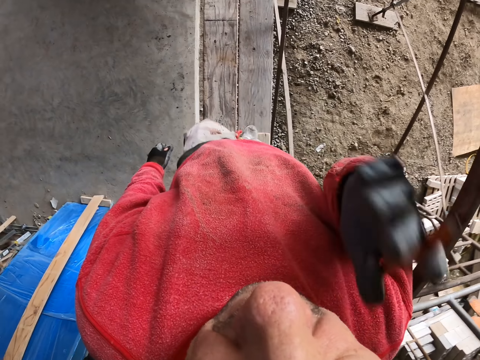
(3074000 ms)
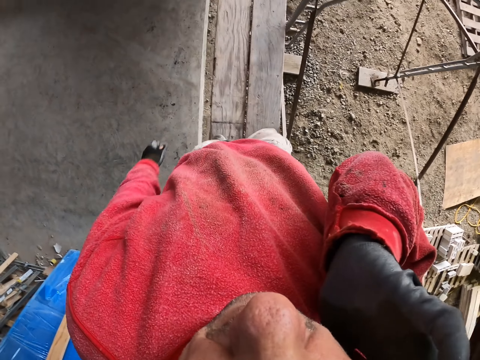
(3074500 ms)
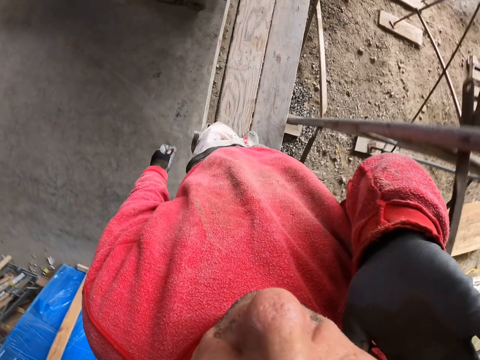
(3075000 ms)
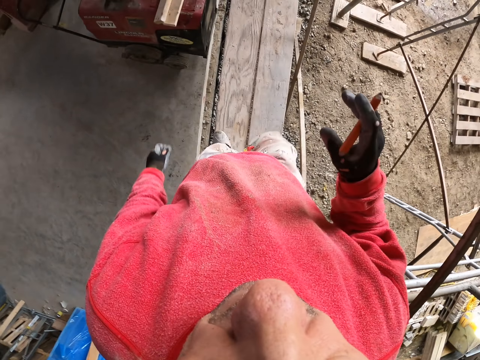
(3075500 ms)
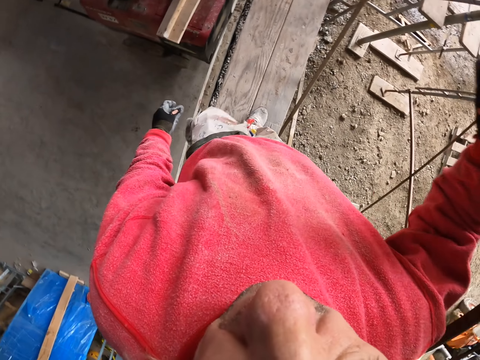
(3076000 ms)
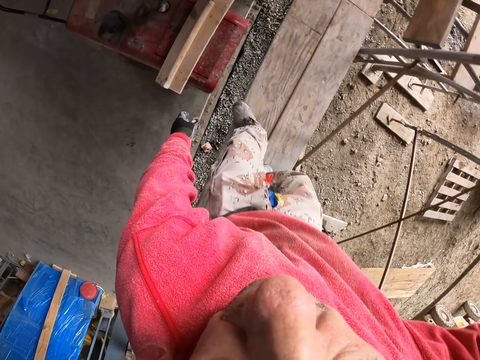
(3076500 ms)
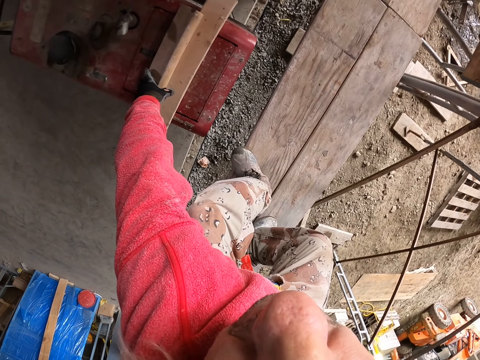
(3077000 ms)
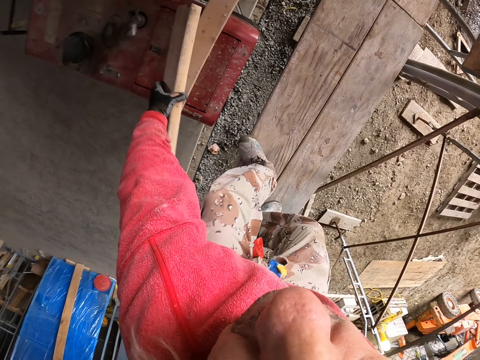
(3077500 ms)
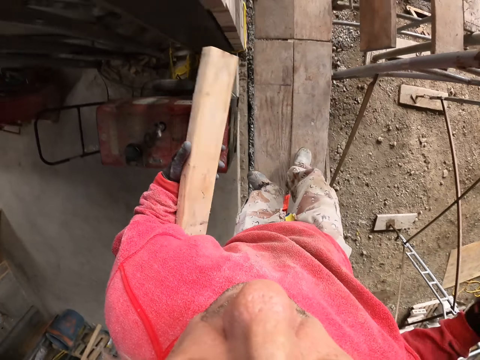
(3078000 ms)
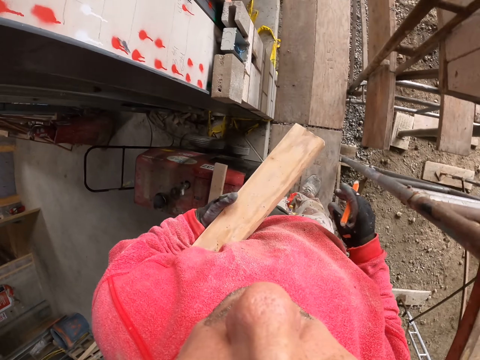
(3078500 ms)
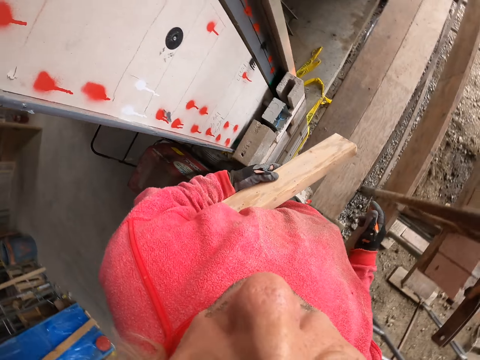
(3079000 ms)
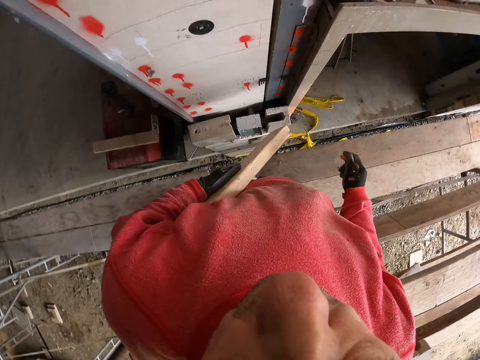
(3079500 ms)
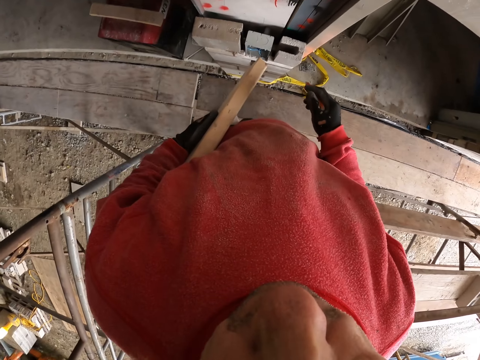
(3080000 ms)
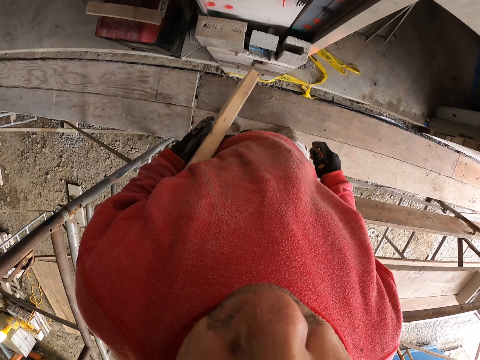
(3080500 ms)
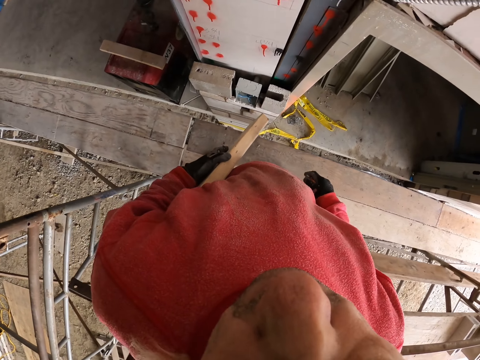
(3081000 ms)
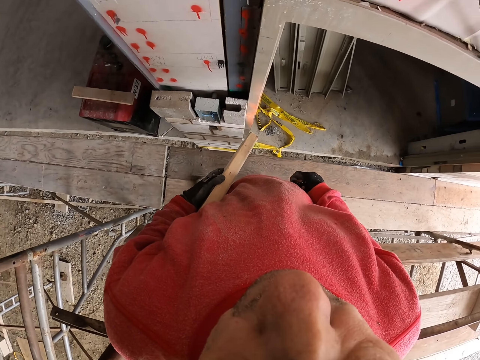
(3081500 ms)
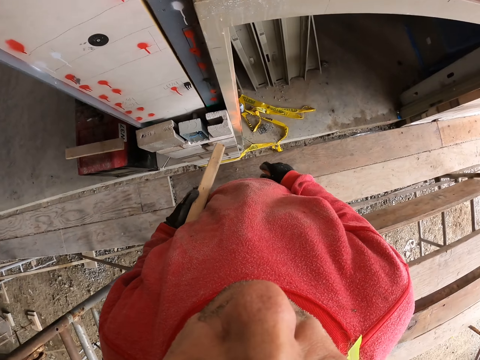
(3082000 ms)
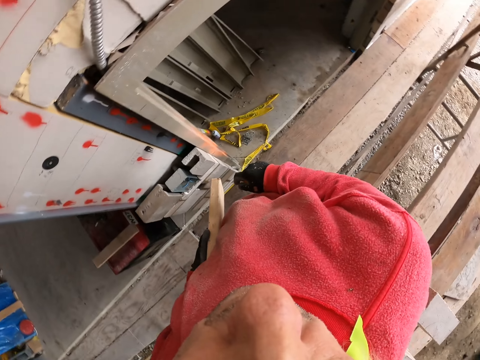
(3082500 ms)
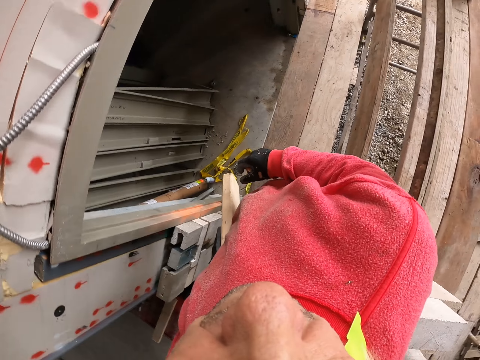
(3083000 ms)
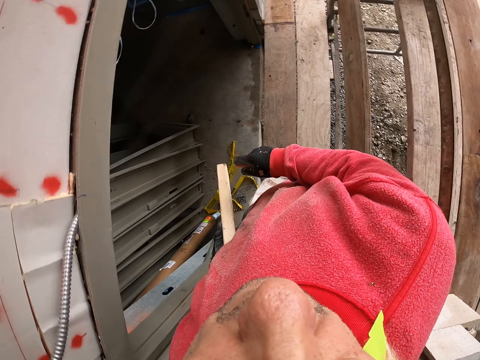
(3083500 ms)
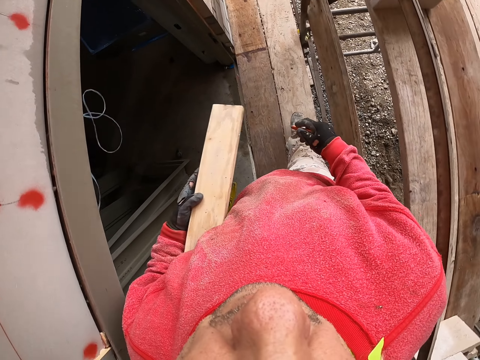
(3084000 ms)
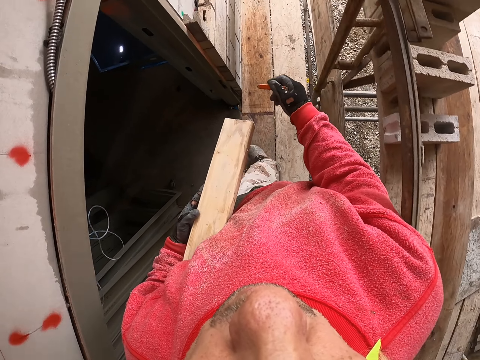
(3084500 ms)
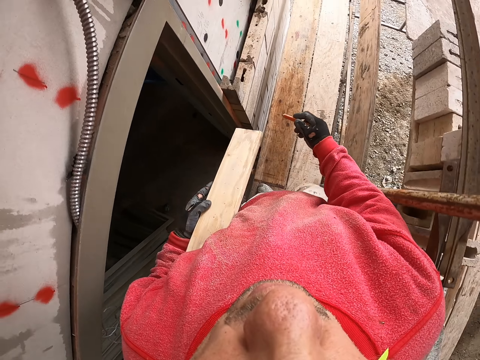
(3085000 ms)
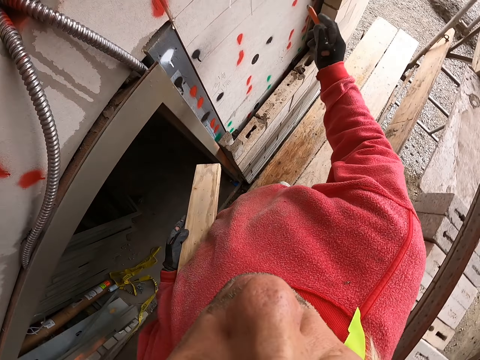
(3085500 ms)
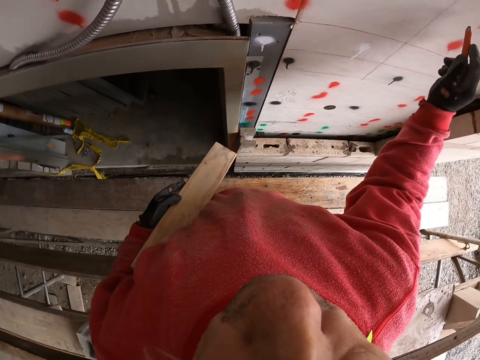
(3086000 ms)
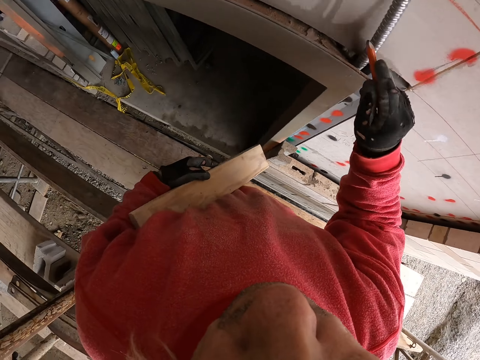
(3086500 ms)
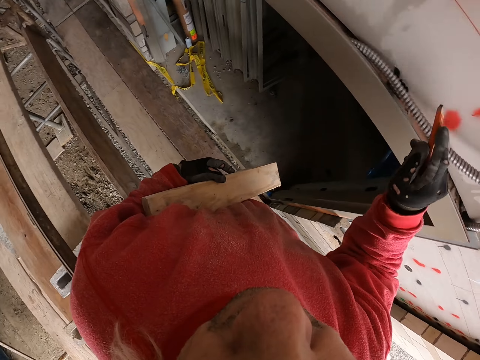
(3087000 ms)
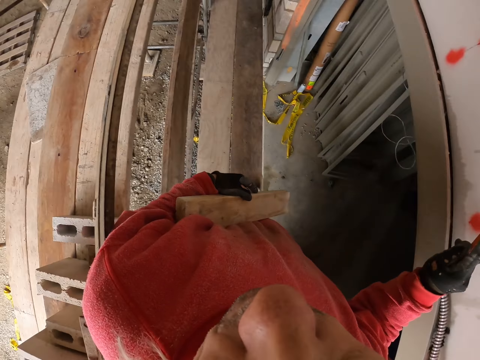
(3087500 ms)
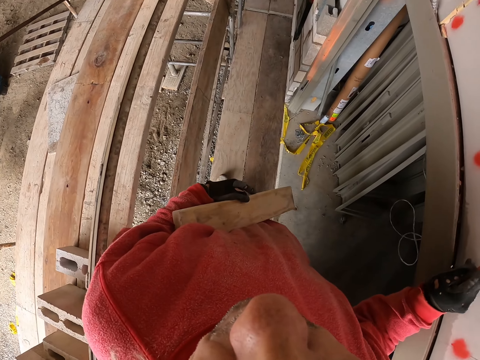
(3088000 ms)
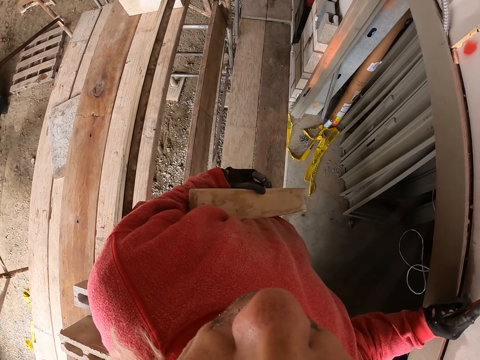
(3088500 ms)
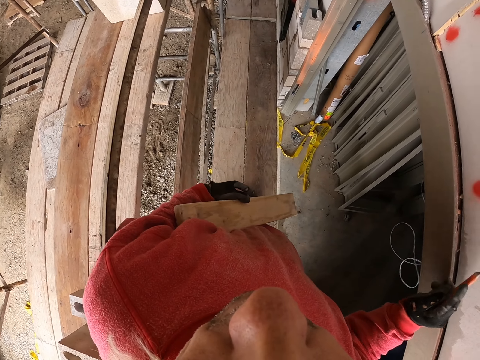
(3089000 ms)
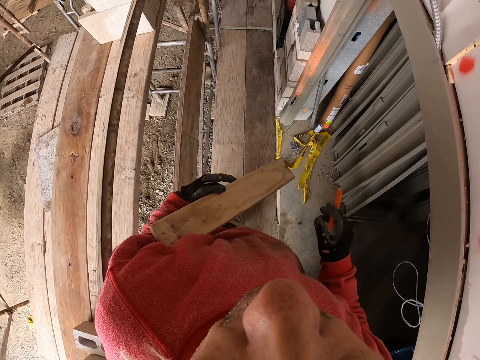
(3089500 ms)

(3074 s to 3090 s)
The camera wearer raises a hand up. They grab a piece of wood. They walk. They write on the wall.

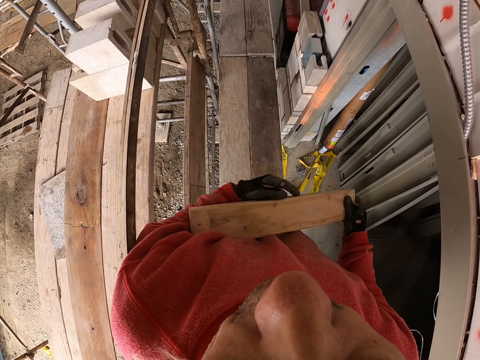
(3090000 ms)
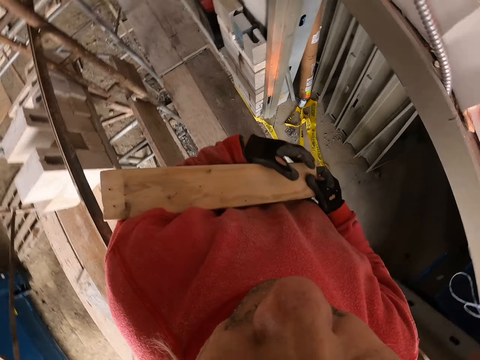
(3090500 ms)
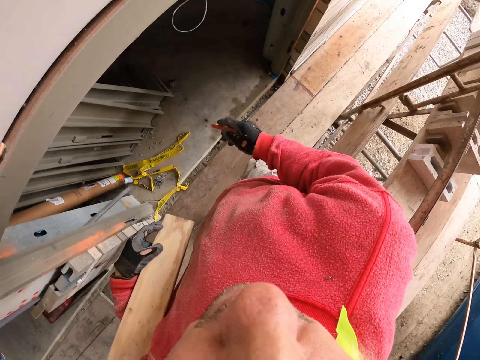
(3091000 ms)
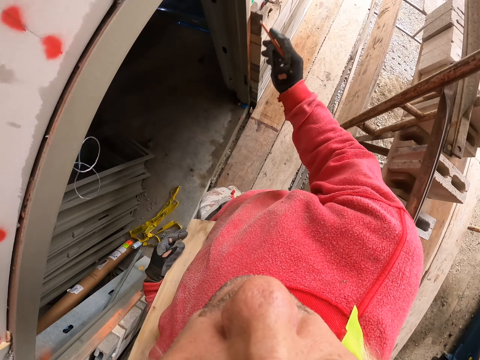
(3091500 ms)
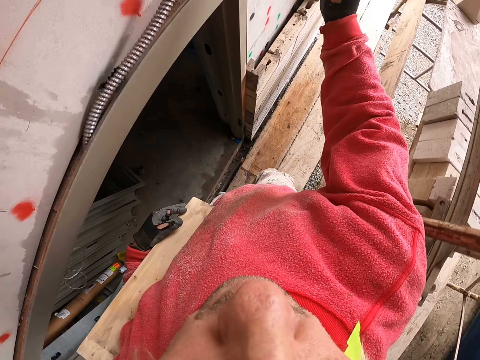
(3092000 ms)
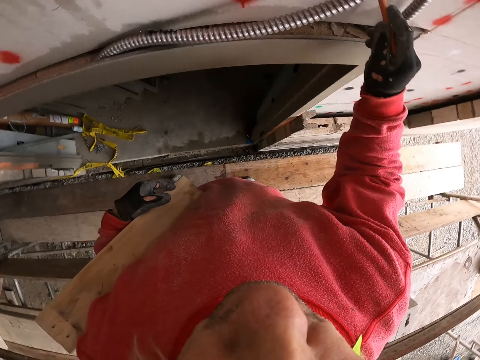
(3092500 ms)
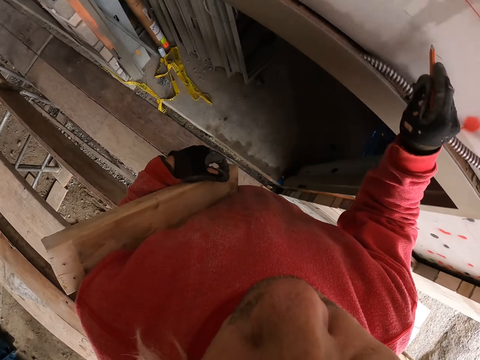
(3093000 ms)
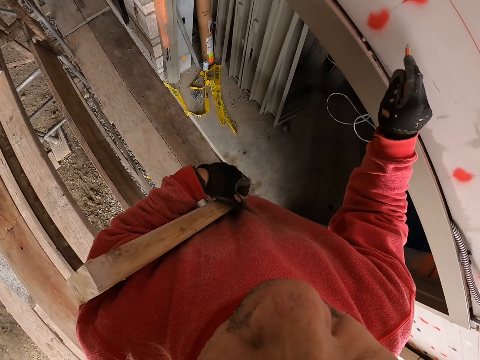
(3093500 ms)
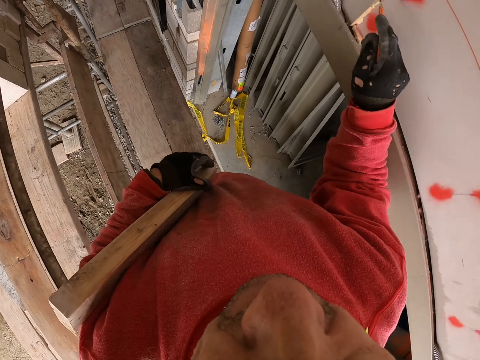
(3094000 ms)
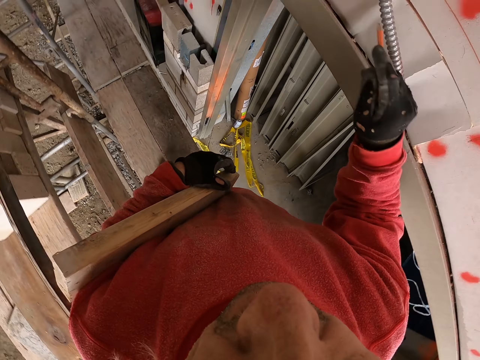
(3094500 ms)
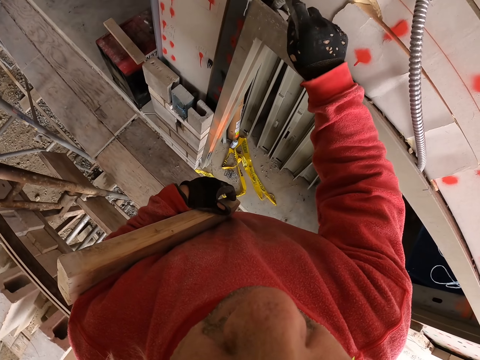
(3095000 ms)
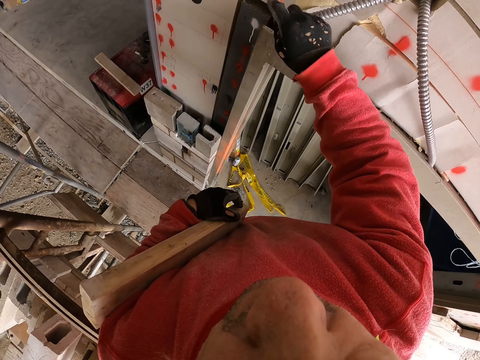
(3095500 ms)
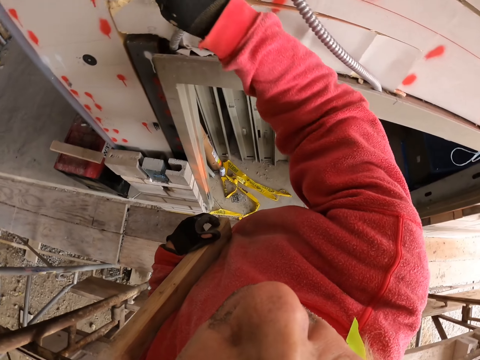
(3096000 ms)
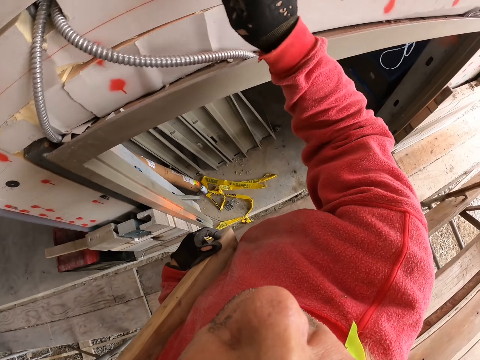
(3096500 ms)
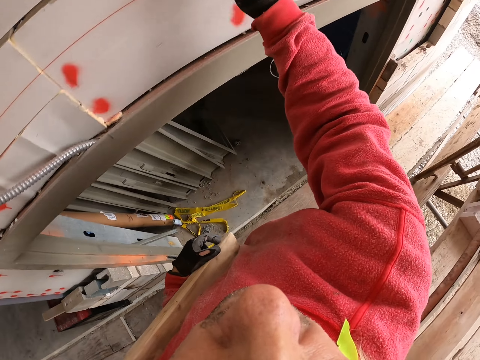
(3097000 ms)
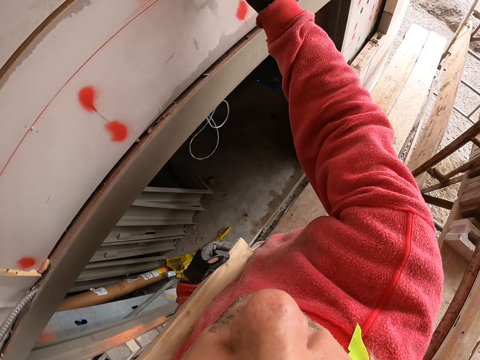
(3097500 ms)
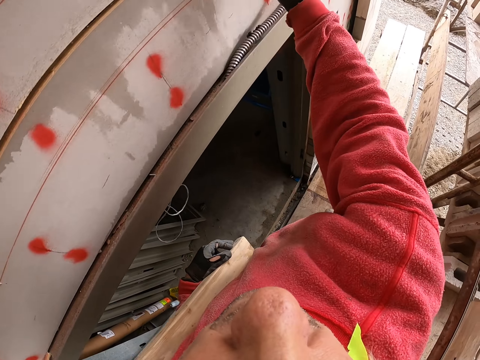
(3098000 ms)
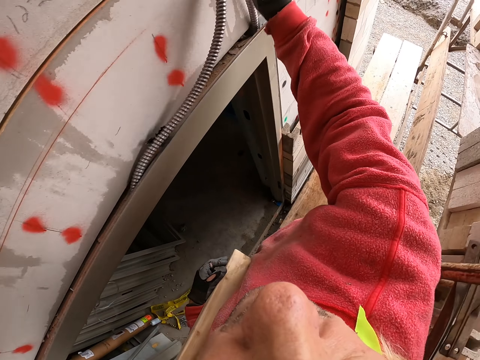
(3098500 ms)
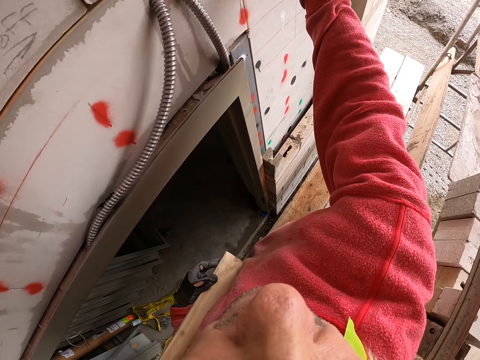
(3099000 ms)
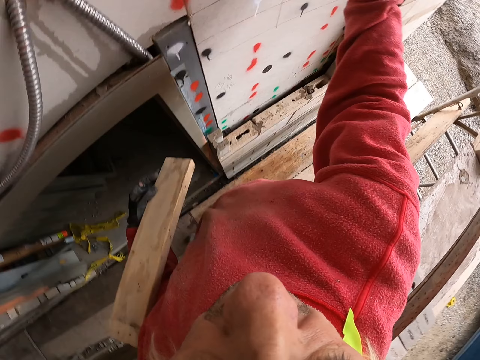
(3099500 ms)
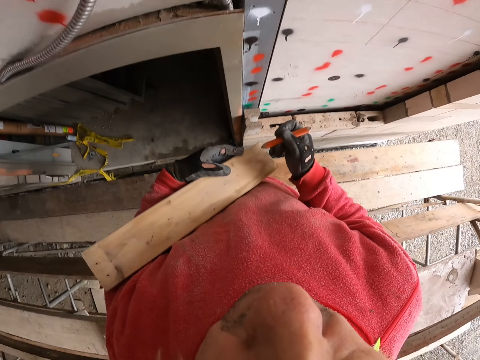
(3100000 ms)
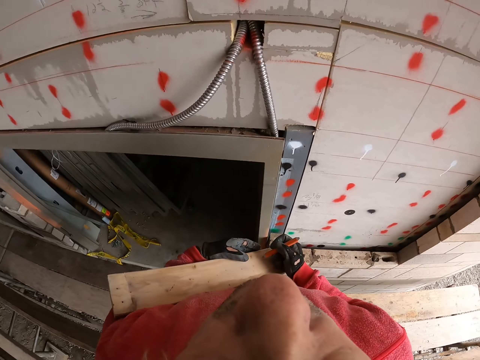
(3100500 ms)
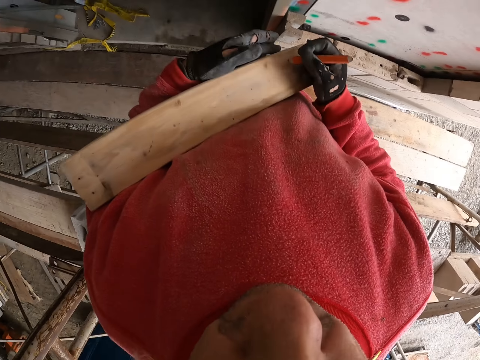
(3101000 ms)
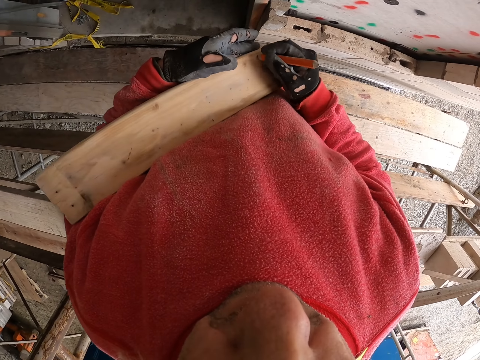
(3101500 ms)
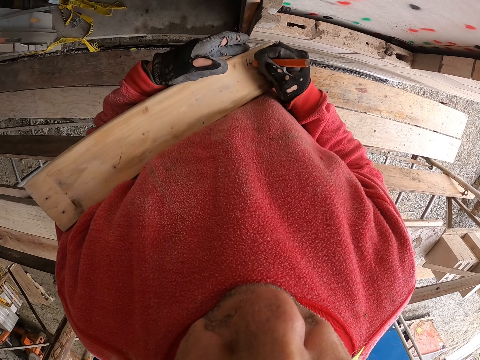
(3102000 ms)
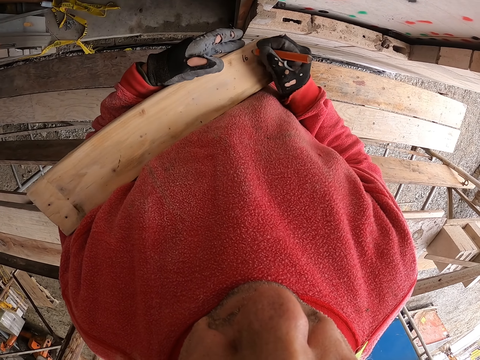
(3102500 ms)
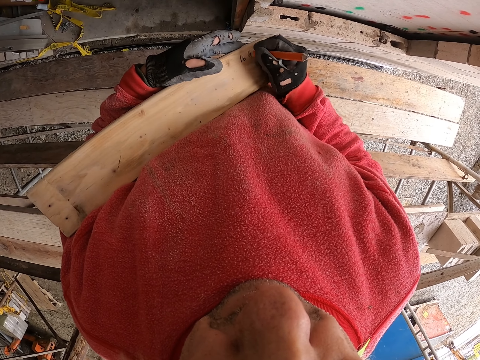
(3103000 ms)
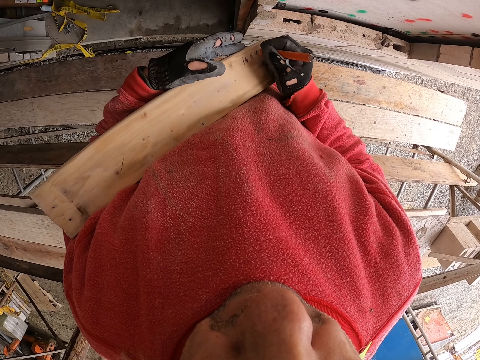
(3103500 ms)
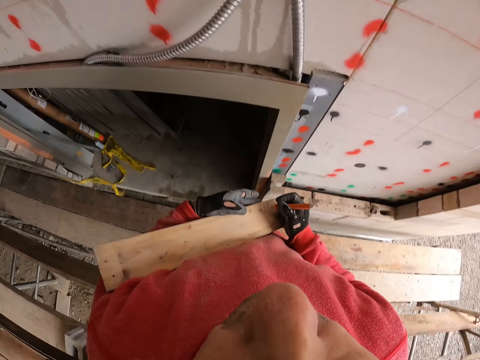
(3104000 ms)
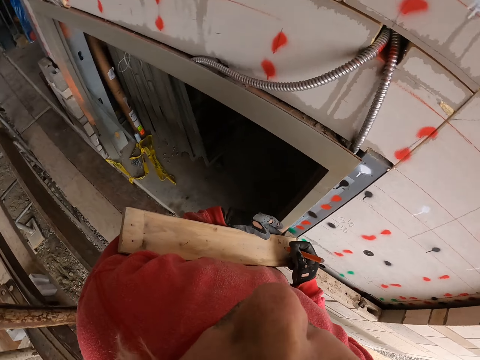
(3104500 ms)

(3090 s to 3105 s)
The camera wearer walks. They write. They write on the wood.
